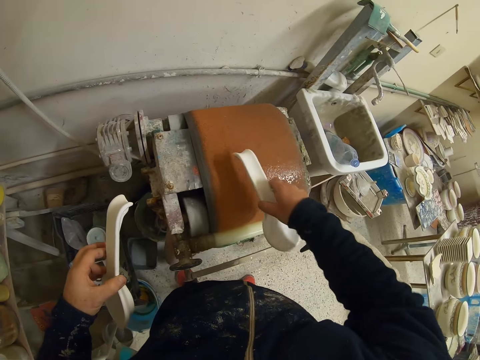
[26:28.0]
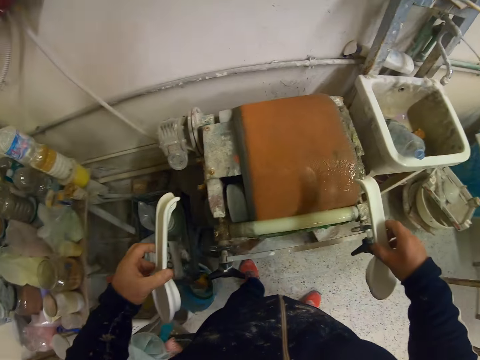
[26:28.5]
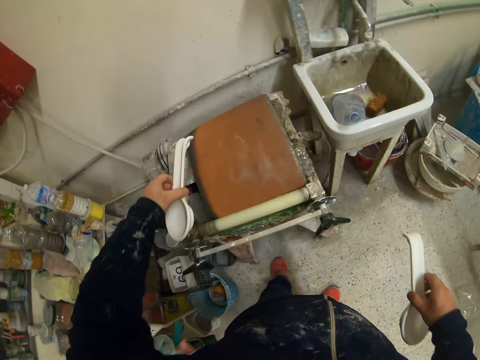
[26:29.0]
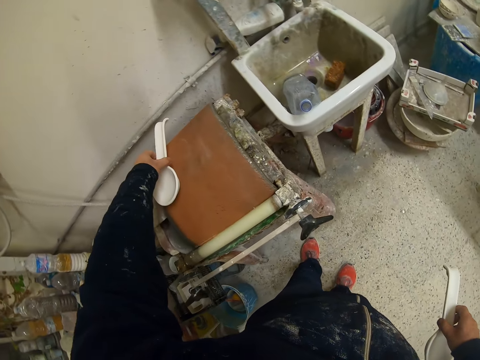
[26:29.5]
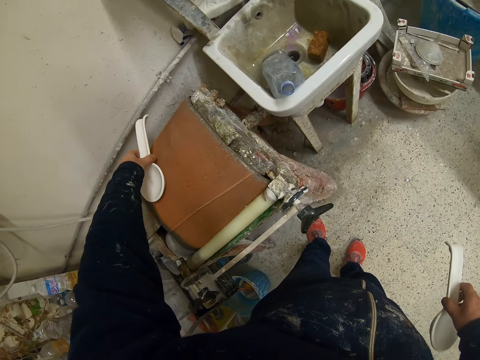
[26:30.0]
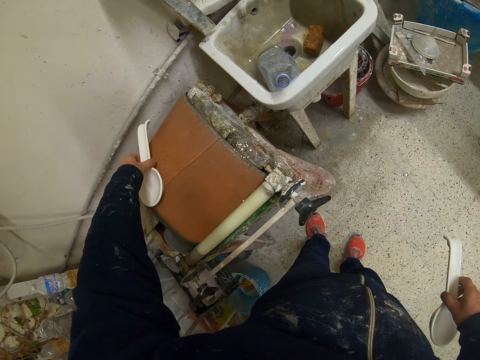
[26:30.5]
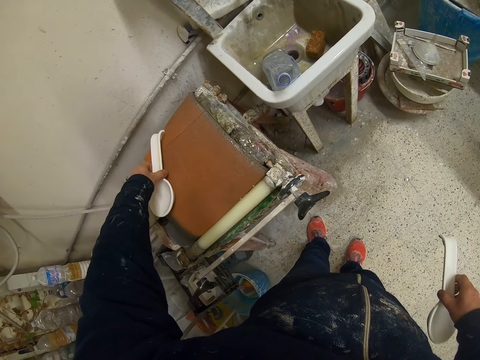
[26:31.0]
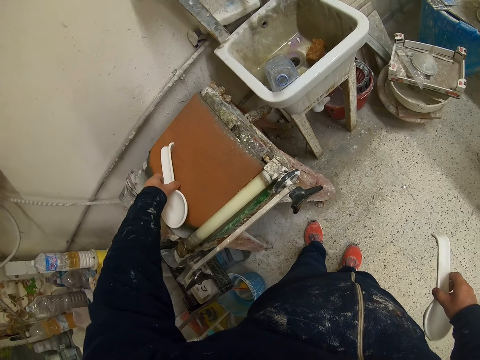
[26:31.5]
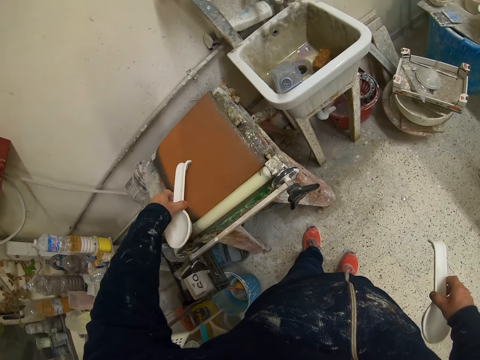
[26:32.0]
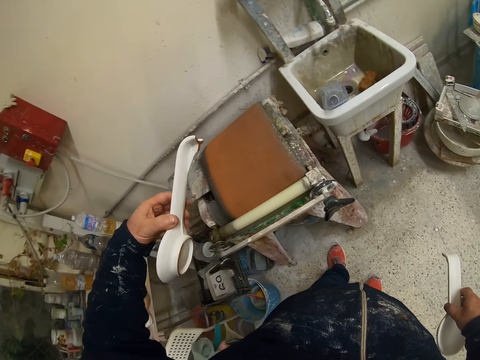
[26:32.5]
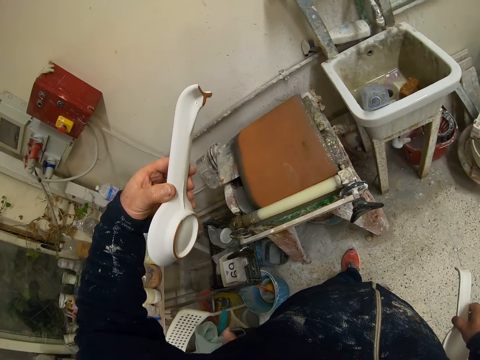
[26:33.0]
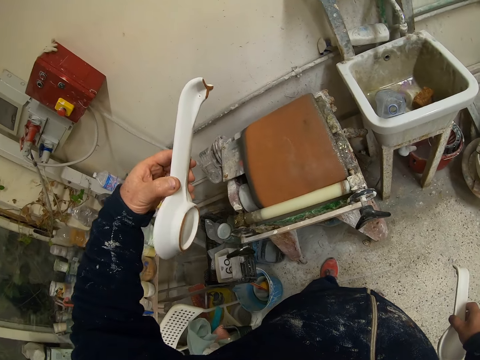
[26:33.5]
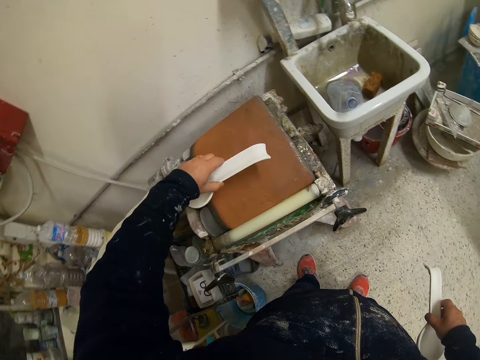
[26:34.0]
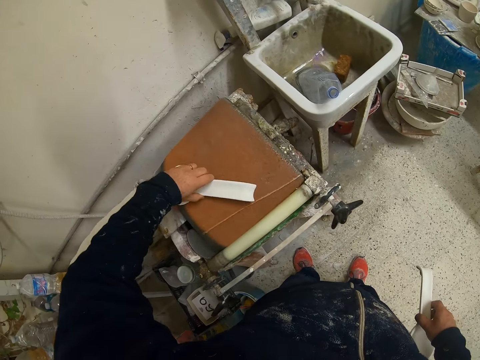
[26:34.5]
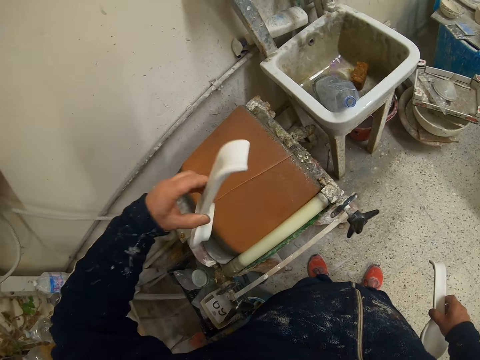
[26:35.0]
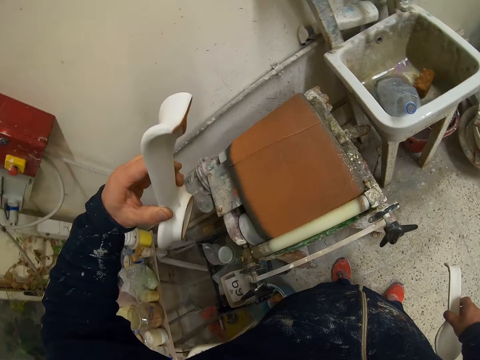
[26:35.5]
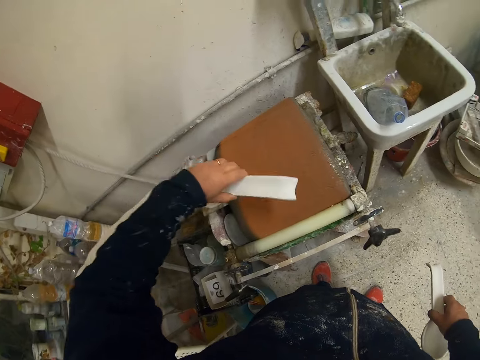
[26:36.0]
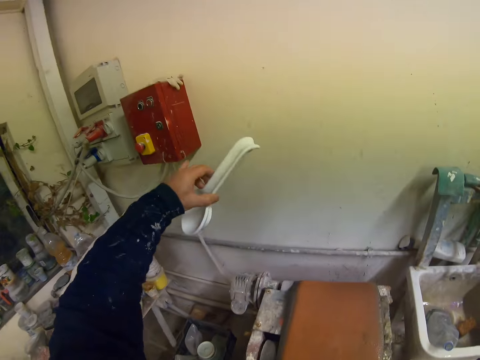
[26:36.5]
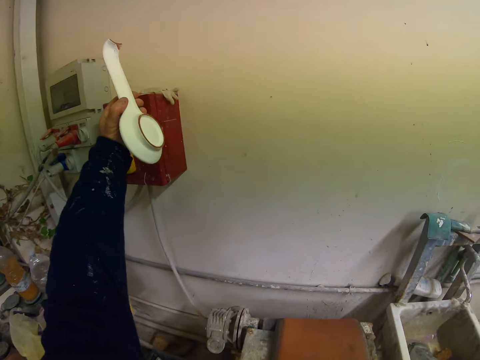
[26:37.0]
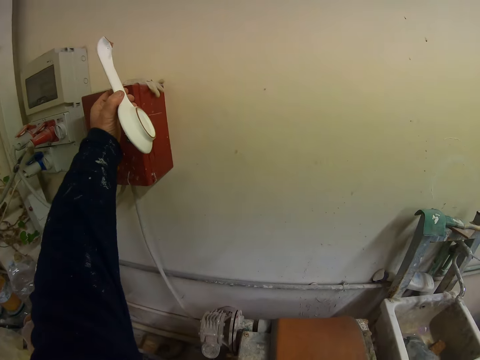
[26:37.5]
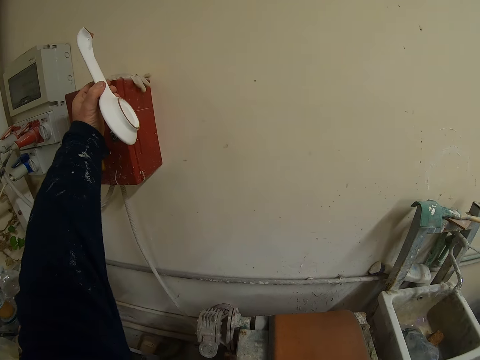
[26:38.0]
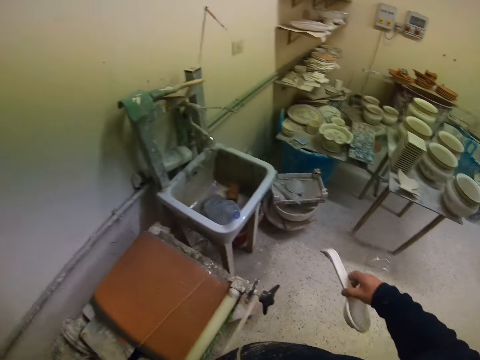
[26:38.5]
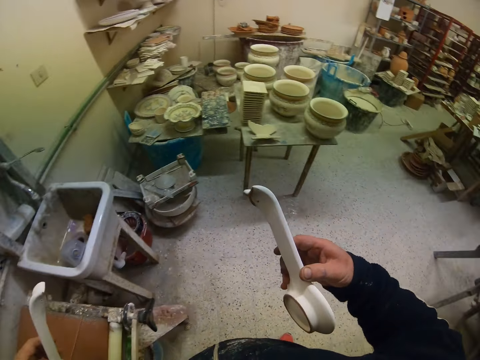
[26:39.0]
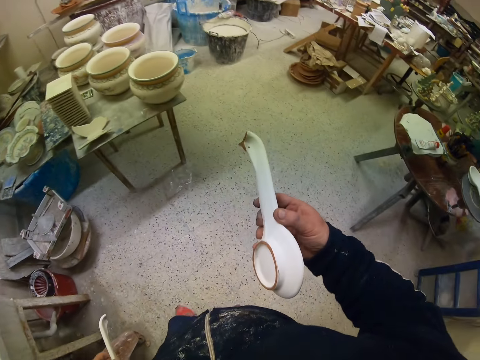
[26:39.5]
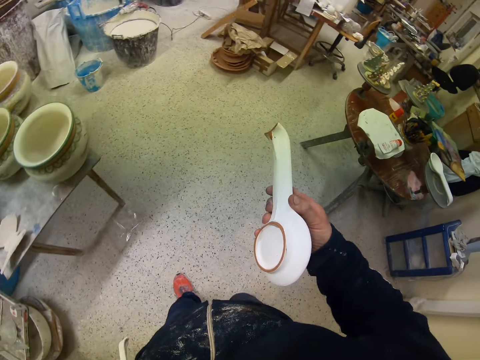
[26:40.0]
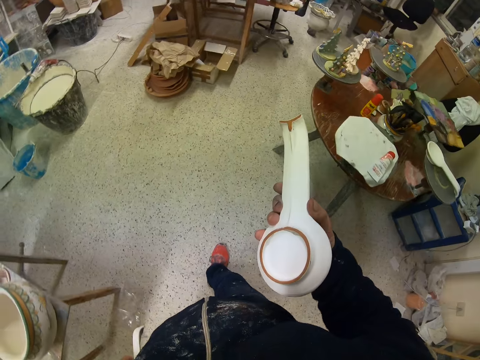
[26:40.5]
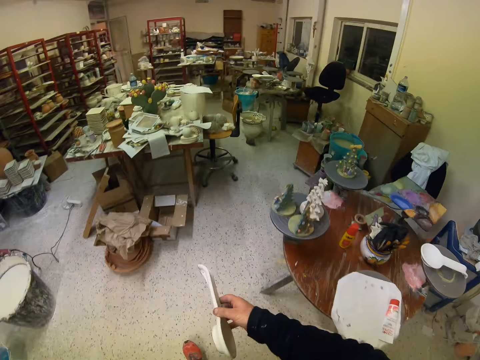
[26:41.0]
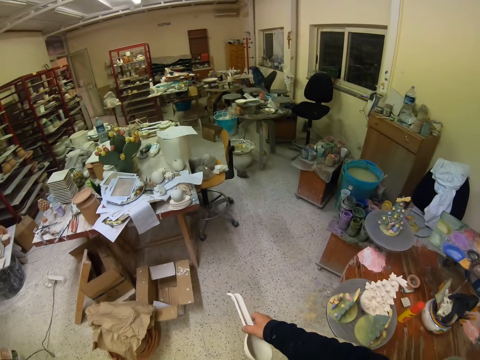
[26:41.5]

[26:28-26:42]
The camera wearer turns off the machine. They walk with the plates.

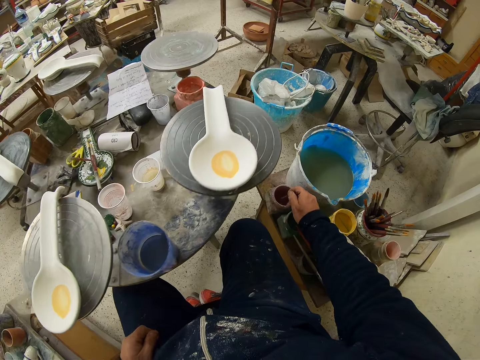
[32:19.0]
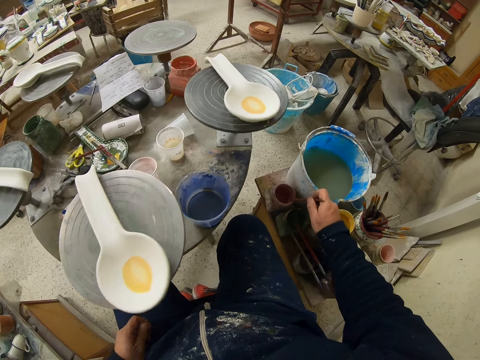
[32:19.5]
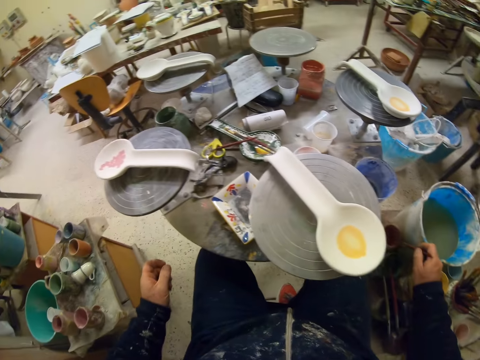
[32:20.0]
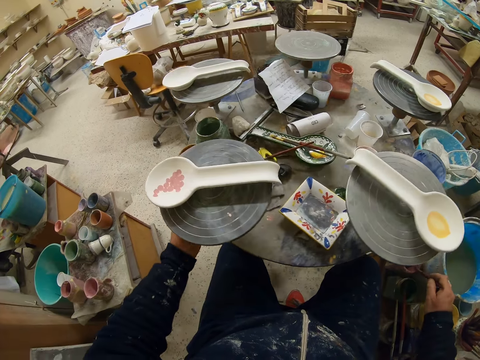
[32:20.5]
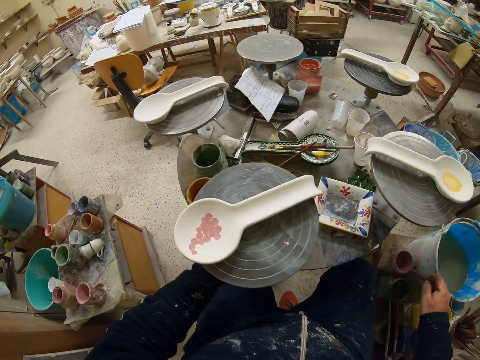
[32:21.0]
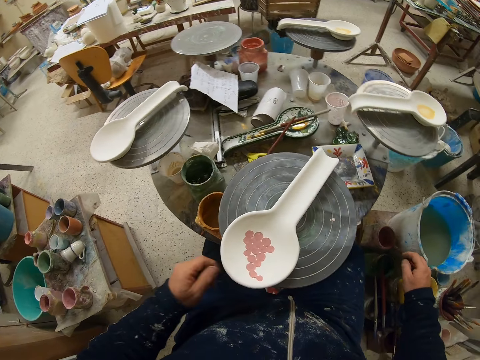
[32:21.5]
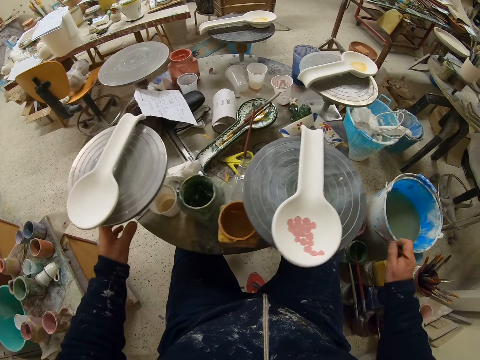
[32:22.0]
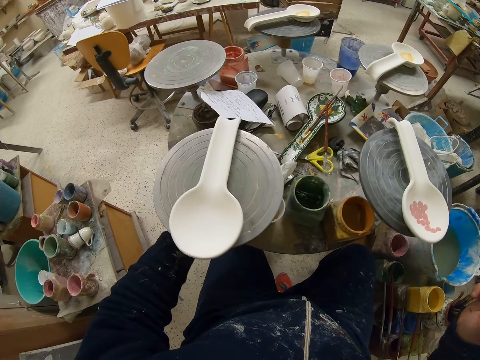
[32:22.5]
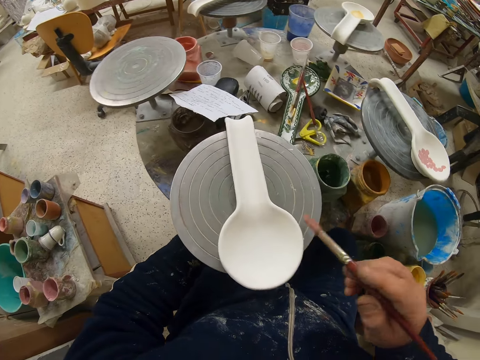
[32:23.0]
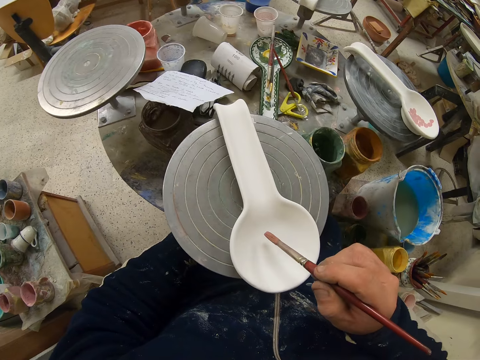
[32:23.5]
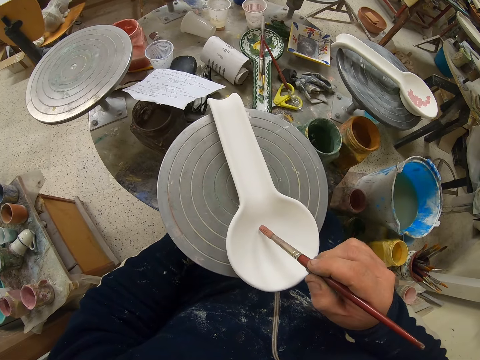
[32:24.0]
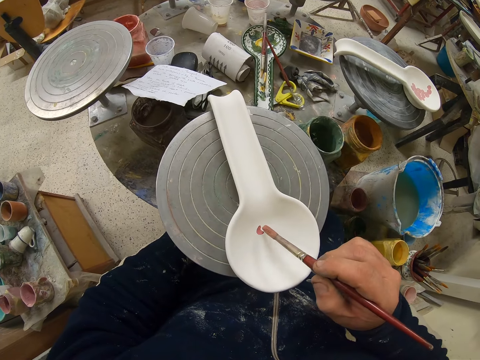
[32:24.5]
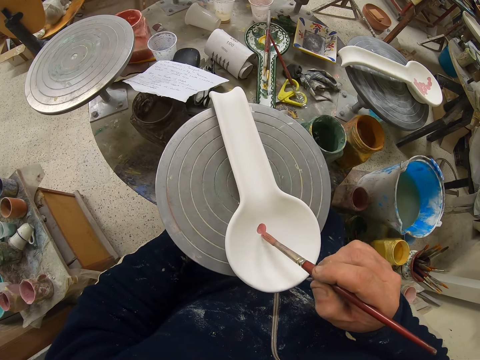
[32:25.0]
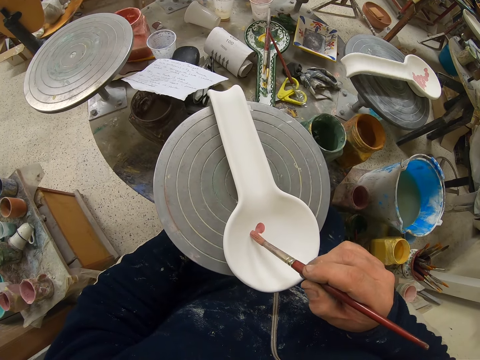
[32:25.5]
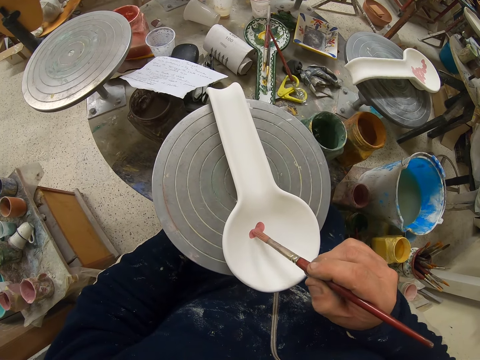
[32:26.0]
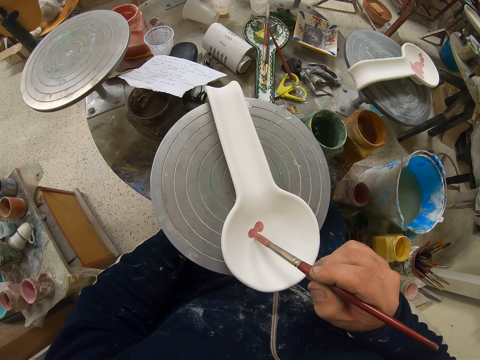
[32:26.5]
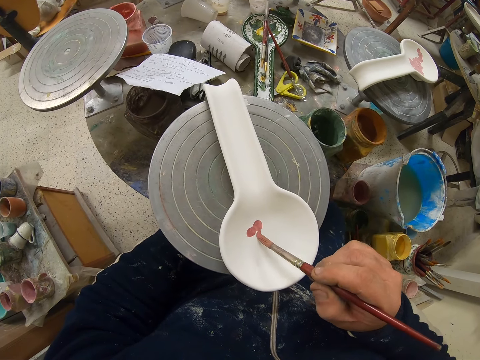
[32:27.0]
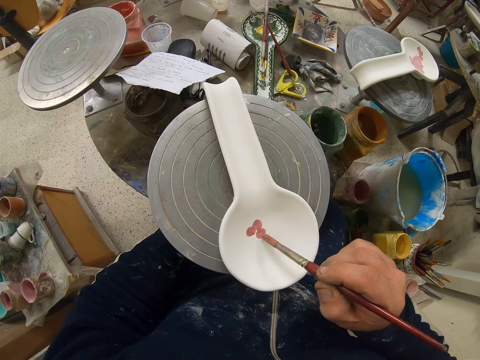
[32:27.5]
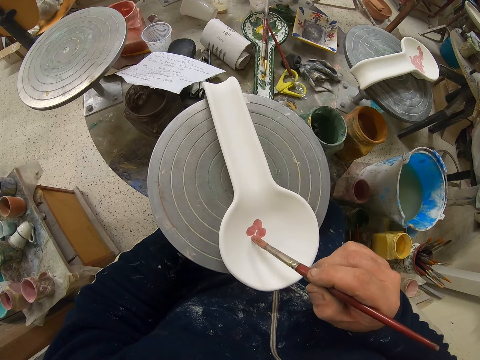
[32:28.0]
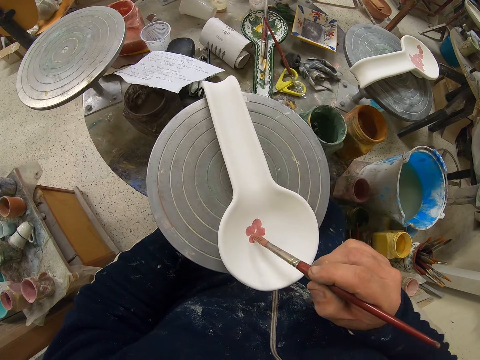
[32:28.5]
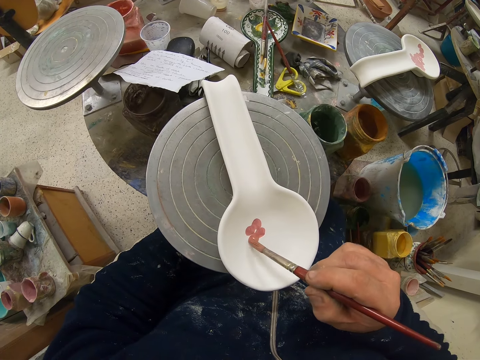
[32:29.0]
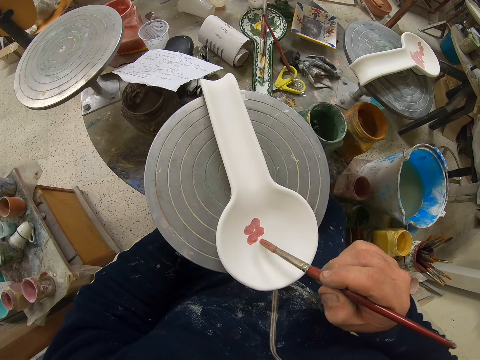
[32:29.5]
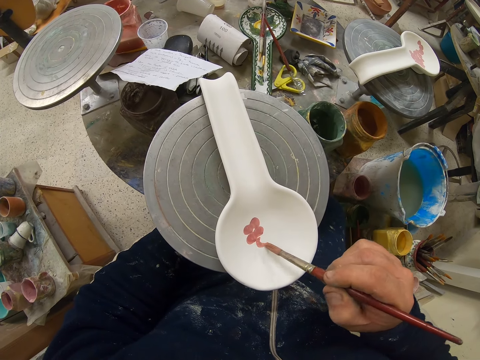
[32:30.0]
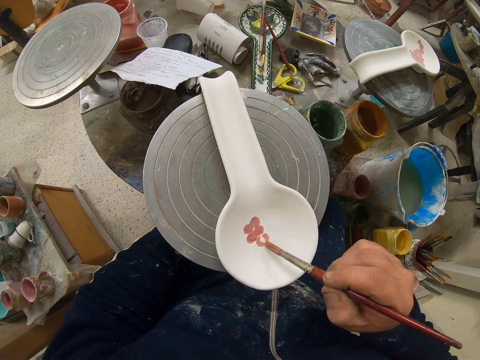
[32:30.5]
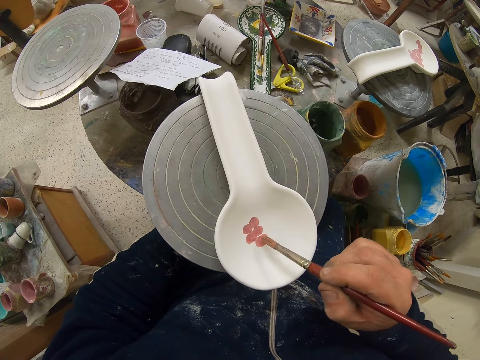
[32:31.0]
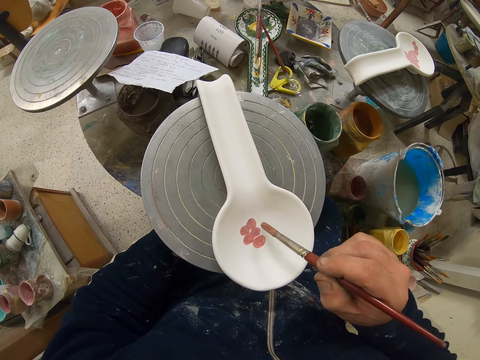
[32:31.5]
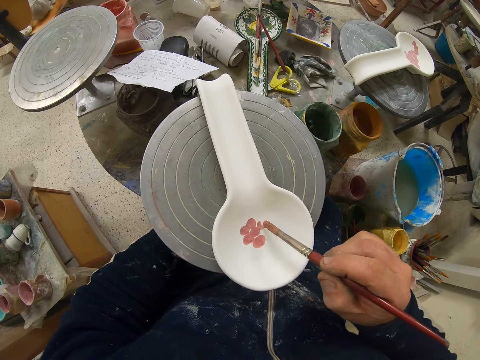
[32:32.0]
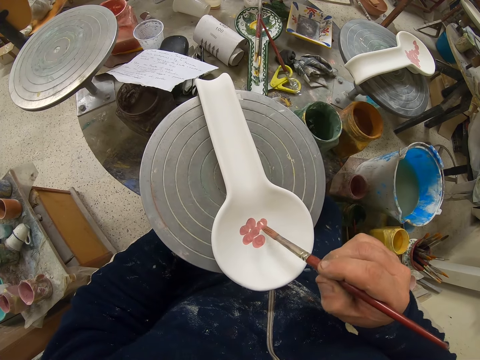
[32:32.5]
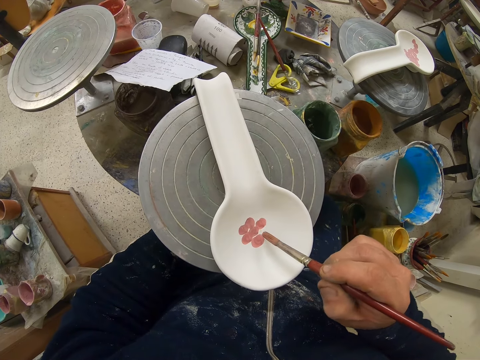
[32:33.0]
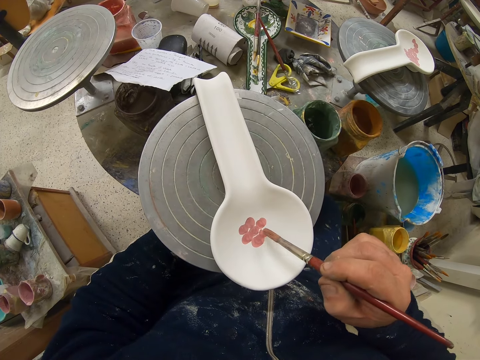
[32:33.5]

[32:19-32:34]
The camera wearer rotates the table with the left hand. They pick up the paint brush with the right hand. They paint the spoon with the paint brush.
